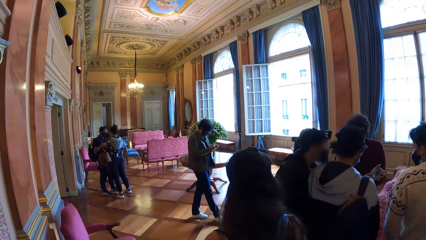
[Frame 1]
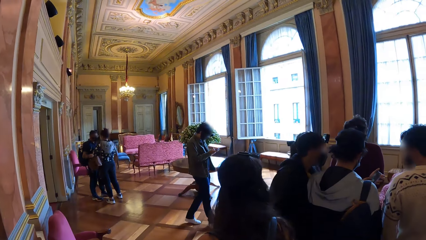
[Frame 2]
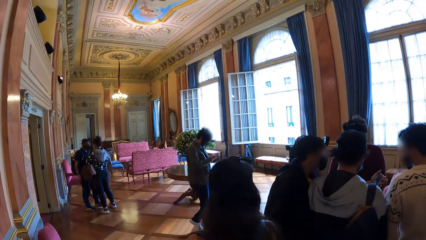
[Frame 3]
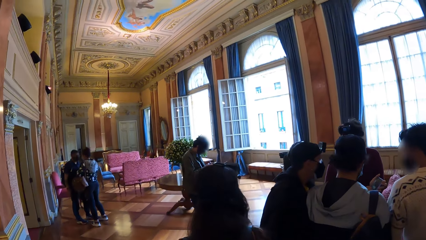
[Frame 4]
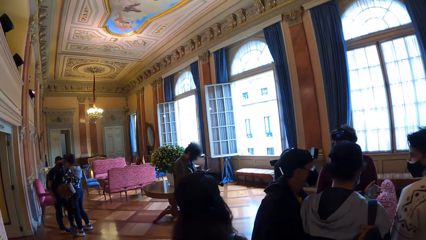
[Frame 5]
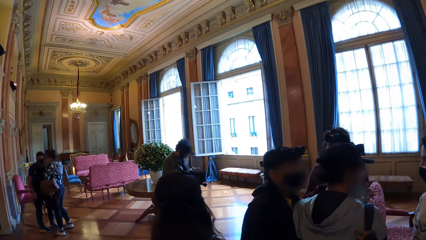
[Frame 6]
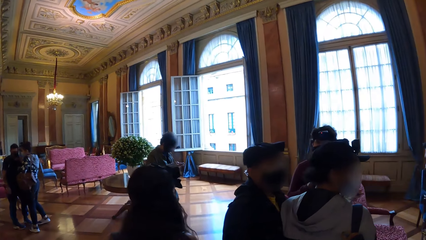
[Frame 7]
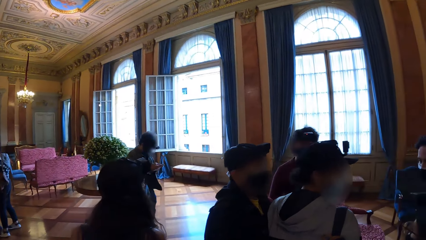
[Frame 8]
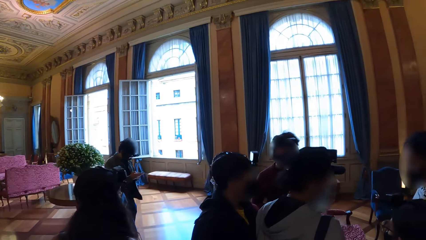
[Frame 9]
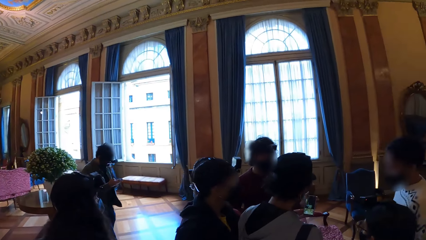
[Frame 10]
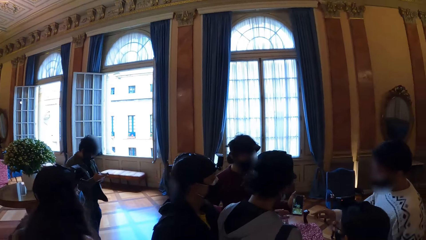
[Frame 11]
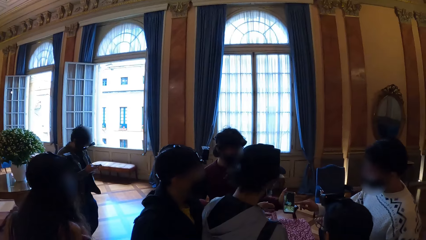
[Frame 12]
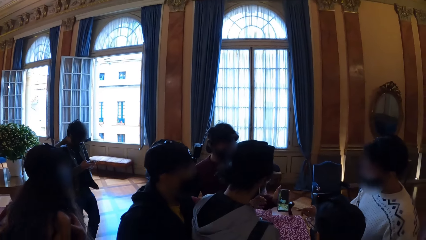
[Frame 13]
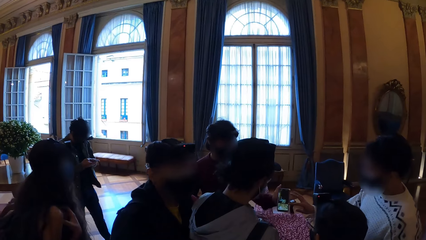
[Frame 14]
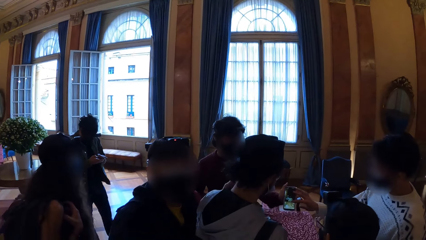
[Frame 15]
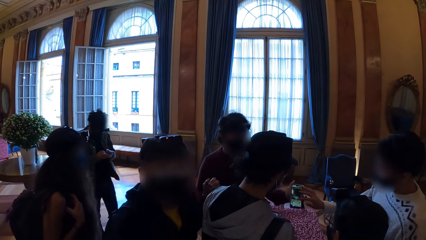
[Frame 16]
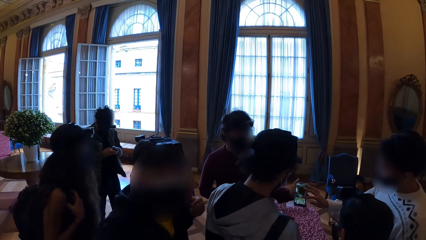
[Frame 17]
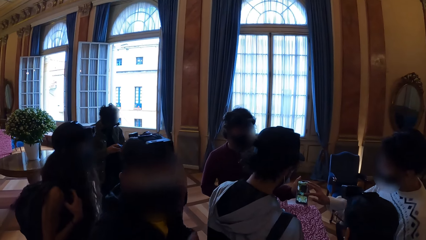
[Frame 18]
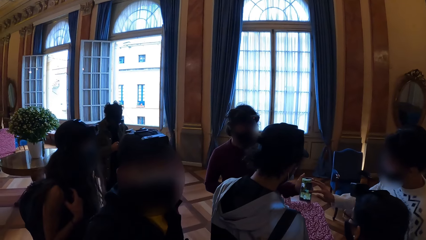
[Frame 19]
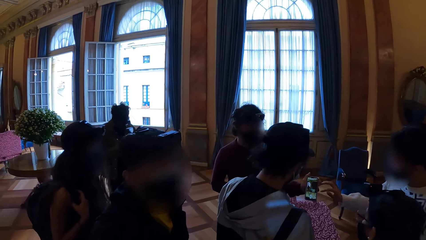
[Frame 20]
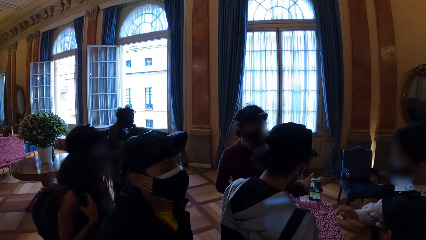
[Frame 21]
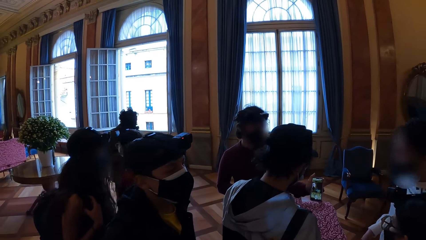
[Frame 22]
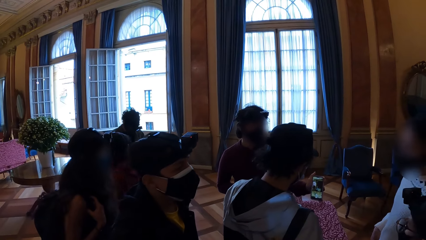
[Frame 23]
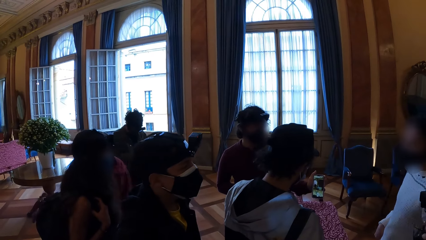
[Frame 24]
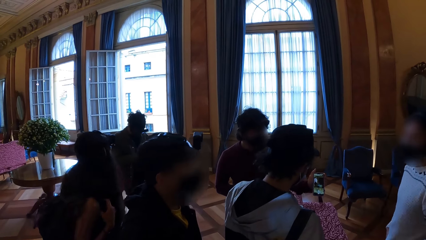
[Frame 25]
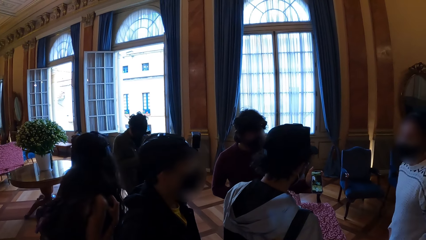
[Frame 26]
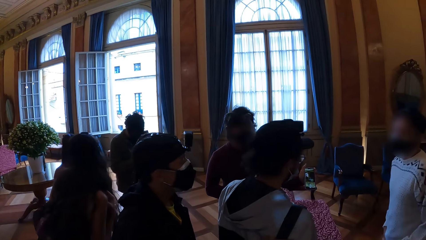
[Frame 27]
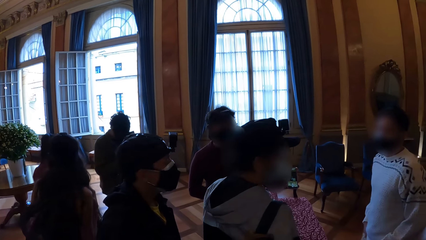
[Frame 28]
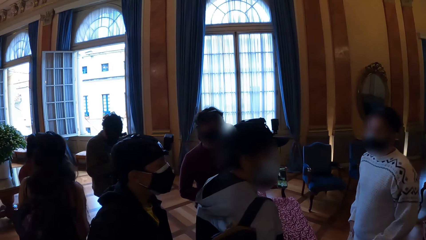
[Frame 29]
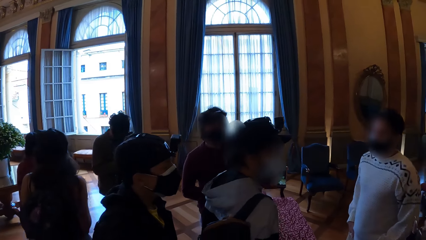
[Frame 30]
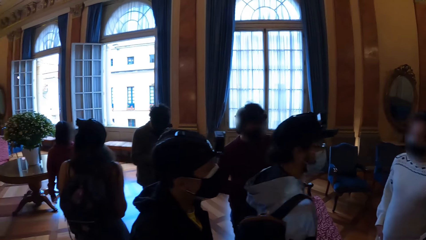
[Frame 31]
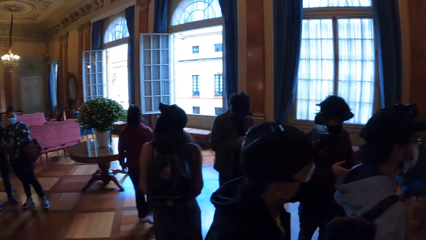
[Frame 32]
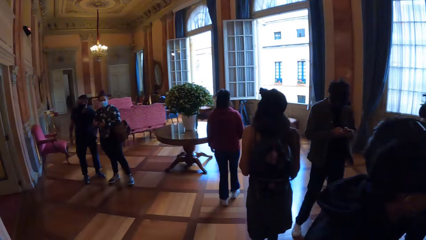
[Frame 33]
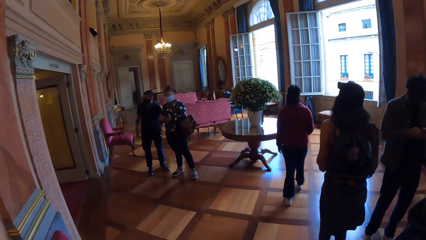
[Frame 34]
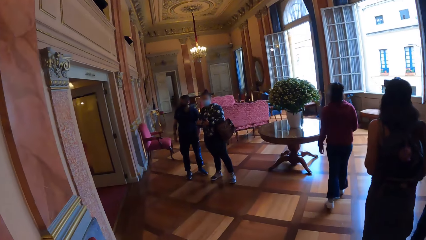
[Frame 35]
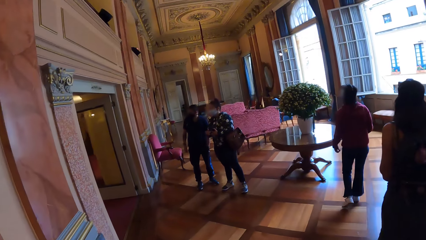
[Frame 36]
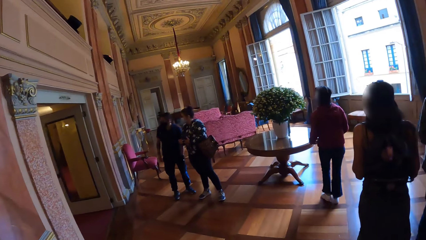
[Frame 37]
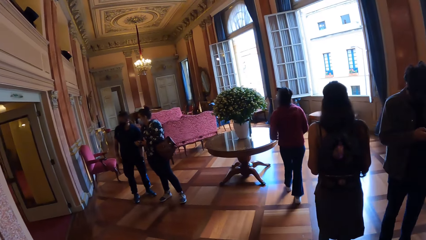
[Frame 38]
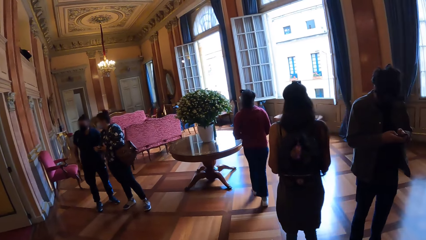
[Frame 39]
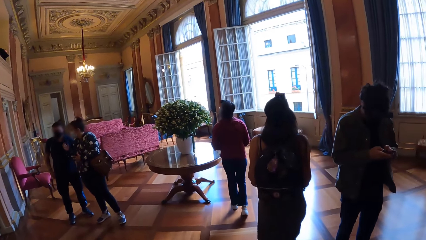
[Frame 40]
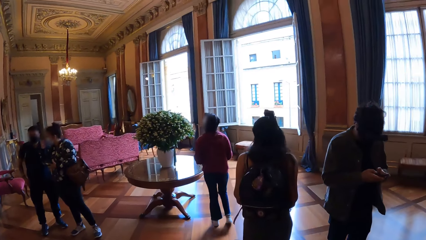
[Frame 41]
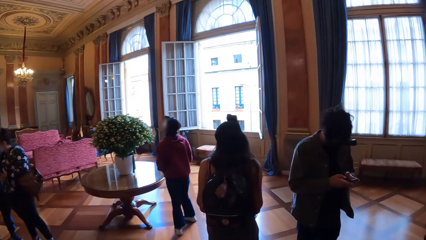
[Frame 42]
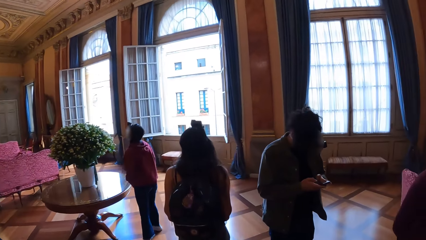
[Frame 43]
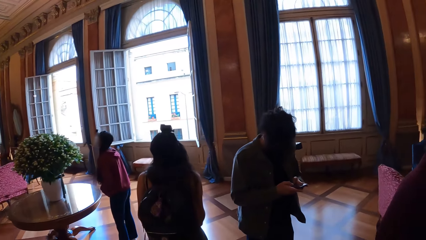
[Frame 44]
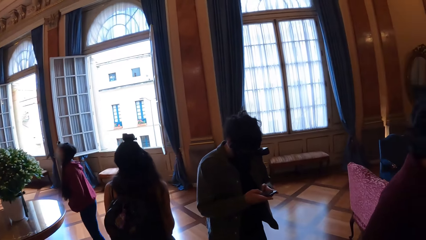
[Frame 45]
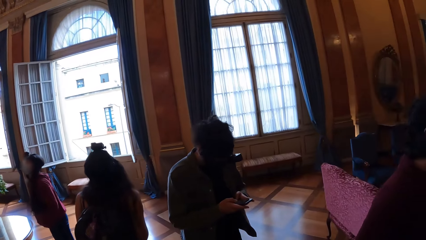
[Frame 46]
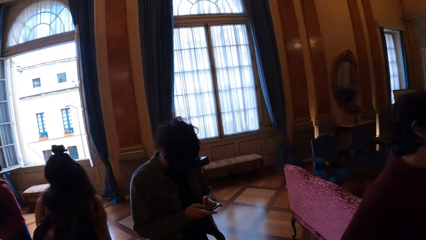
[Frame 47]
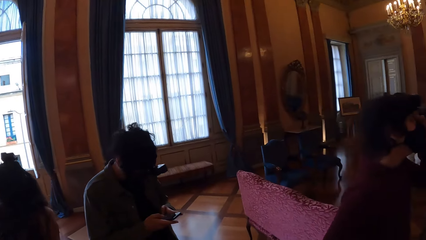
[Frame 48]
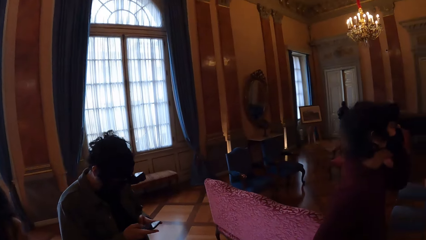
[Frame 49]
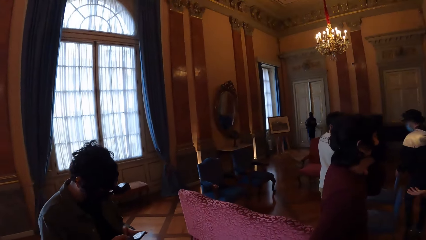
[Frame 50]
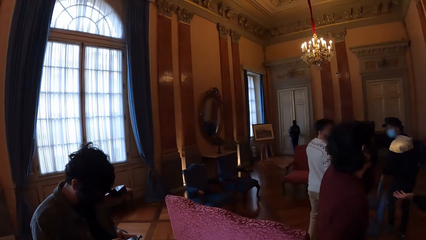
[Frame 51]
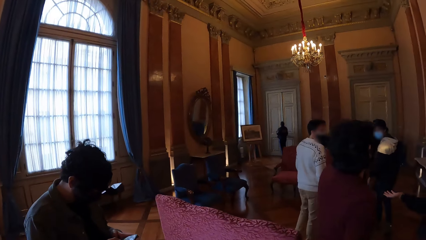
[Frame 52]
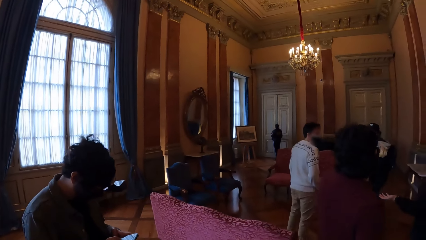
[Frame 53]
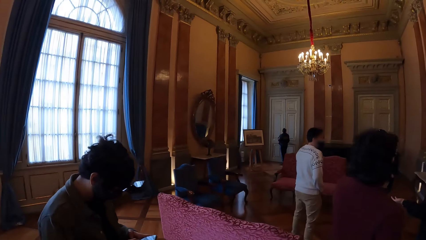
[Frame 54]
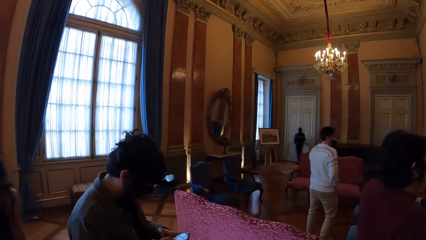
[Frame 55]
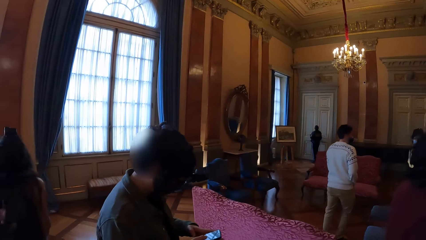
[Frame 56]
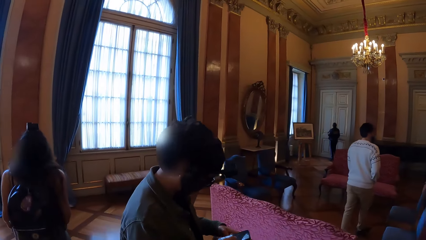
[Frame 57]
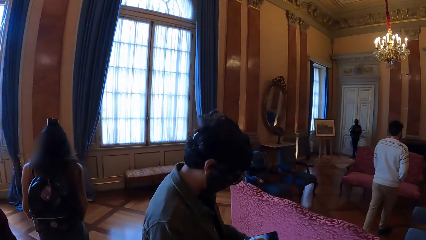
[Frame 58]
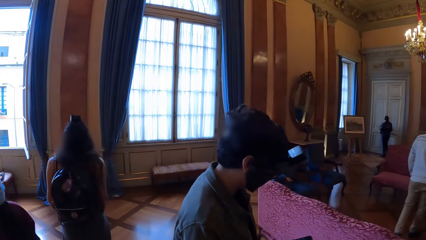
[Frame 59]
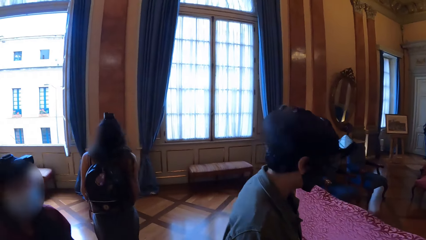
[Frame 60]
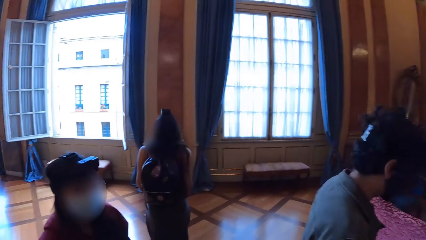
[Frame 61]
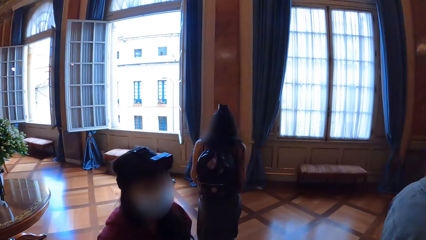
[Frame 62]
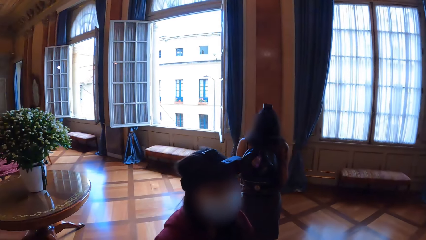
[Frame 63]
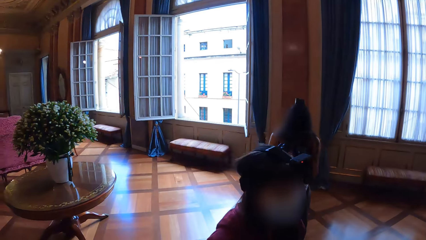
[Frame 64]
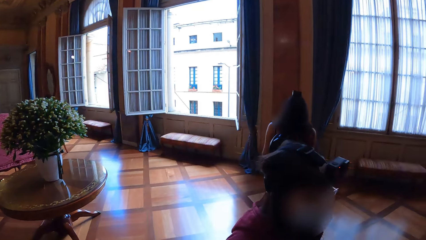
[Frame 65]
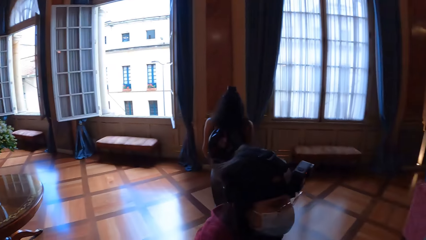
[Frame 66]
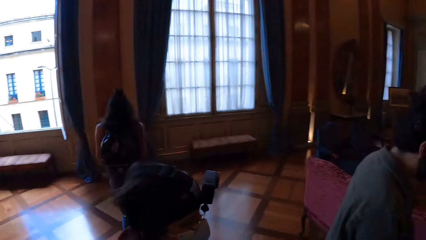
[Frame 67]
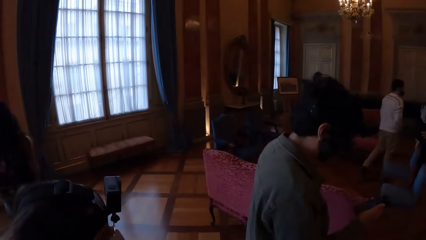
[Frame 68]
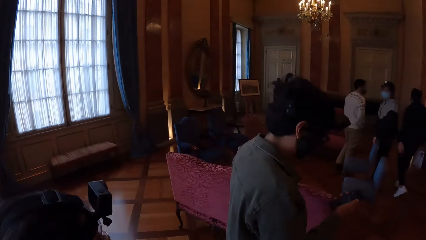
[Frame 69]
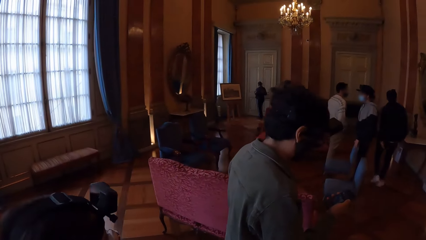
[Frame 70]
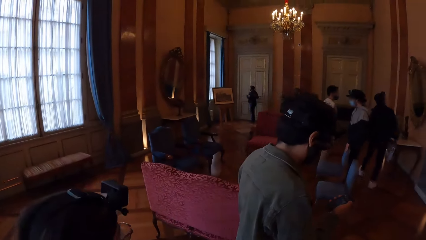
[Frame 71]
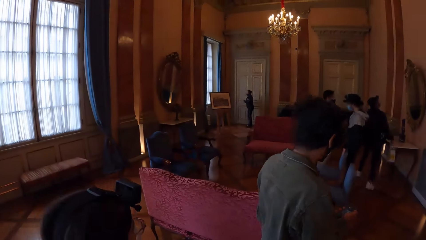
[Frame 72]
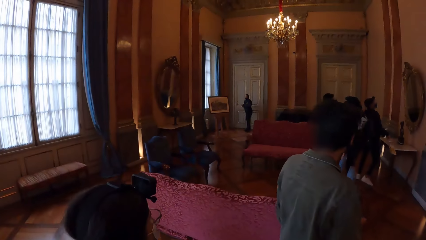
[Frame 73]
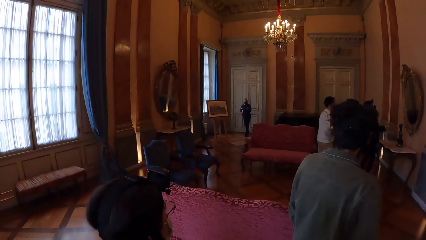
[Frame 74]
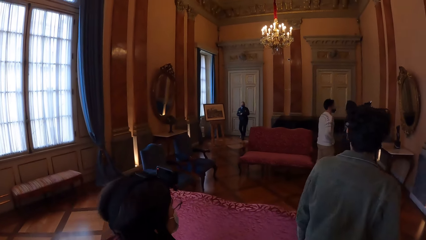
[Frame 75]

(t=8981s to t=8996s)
The camera wearer looks around. They walk around the building. They look around.
